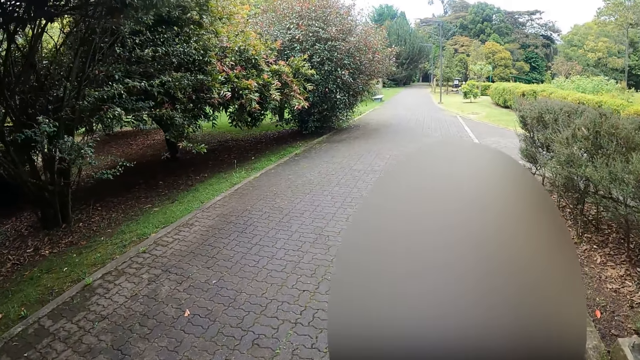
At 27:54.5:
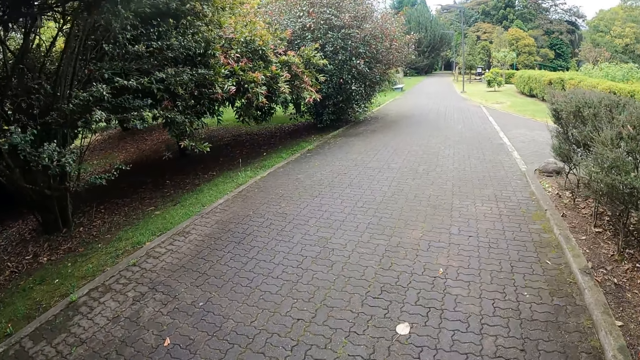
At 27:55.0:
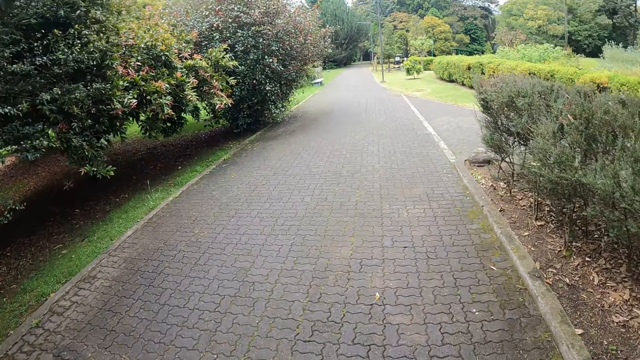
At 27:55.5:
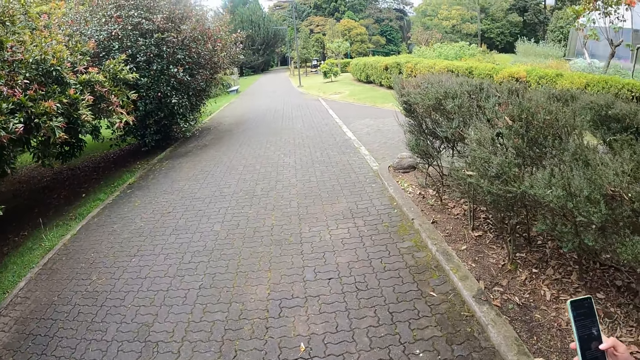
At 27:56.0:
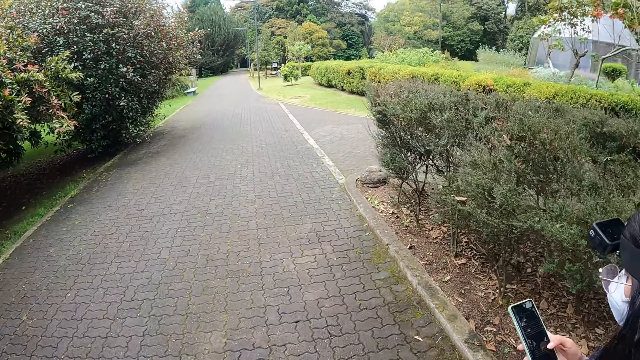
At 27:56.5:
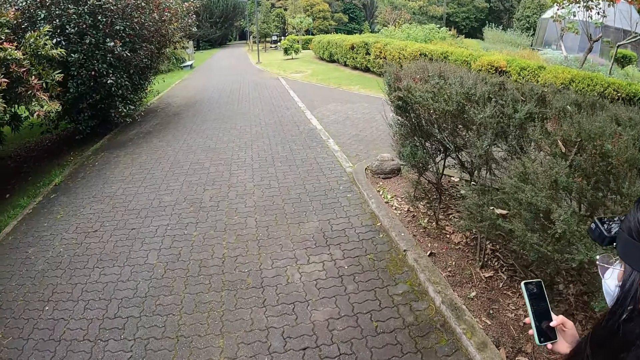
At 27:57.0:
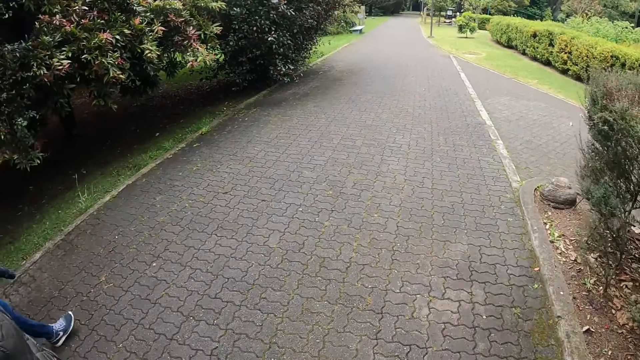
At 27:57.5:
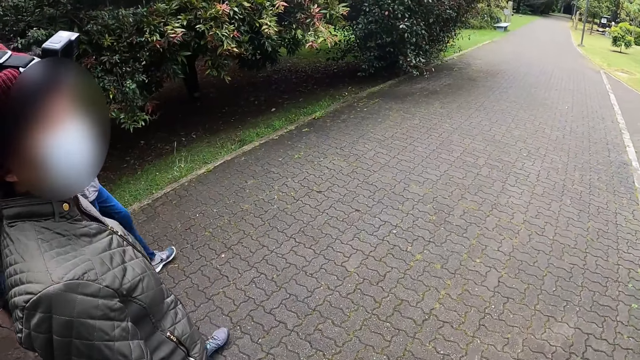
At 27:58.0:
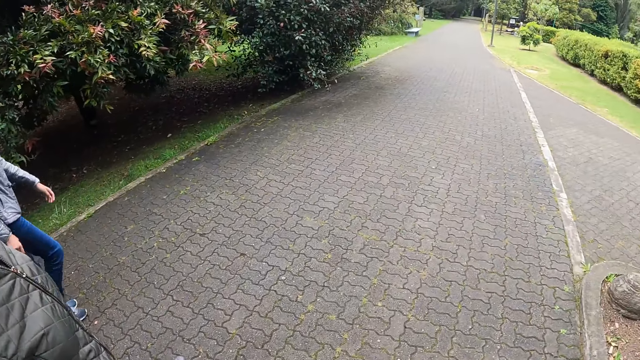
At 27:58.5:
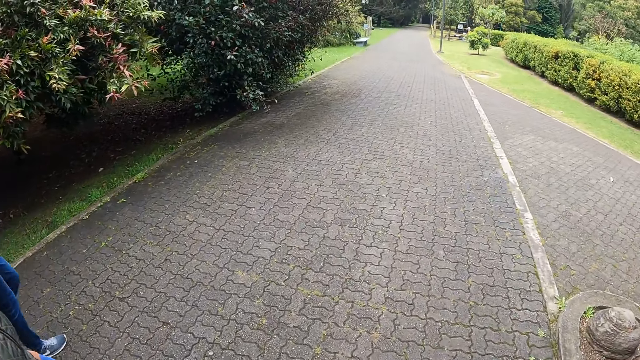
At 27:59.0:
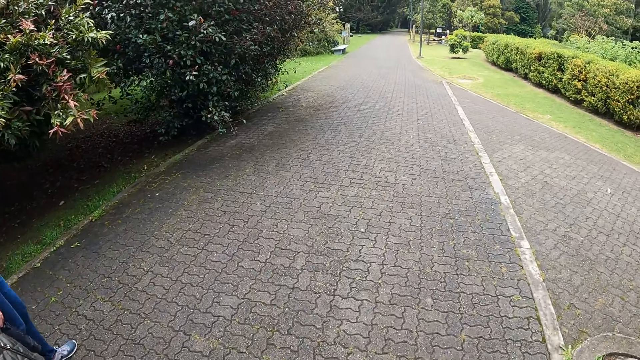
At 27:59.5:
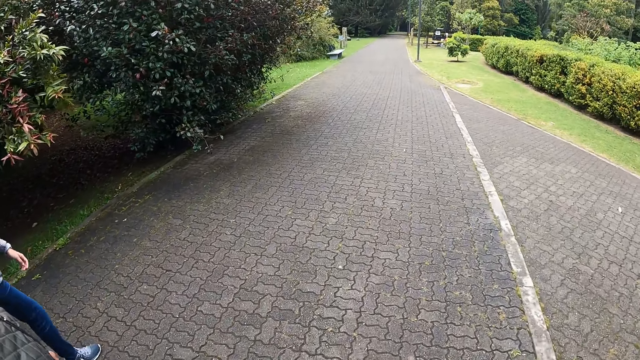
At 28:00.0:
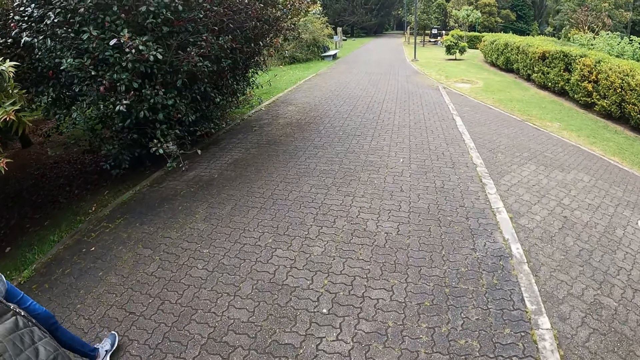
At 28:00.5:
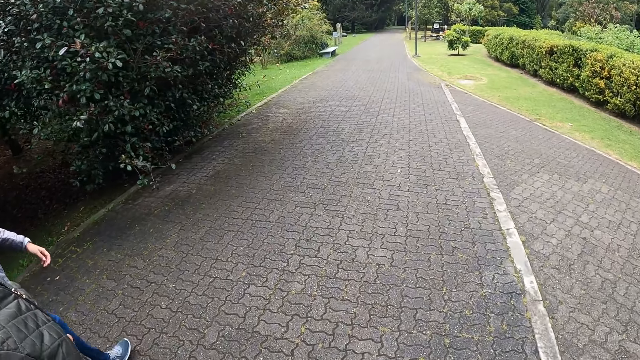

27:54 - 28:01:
A woman operates a phone with her right hand.

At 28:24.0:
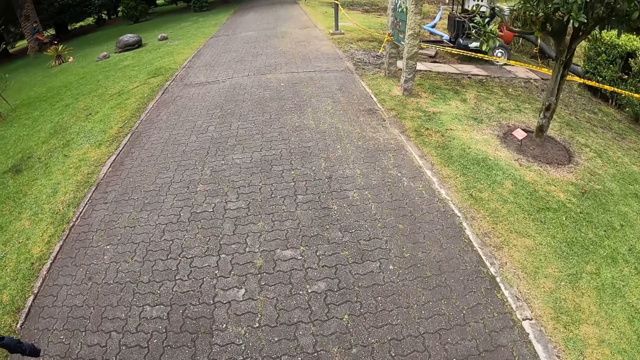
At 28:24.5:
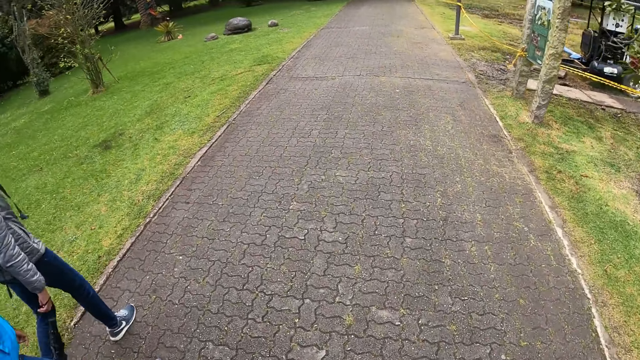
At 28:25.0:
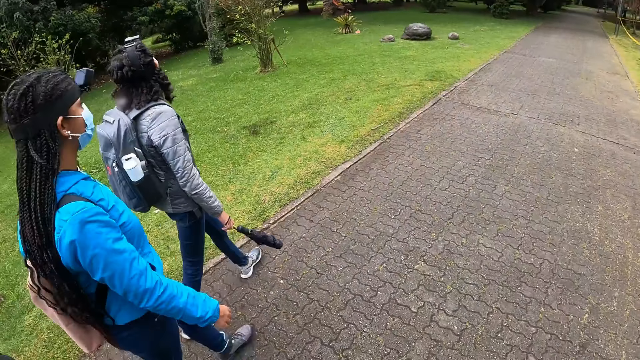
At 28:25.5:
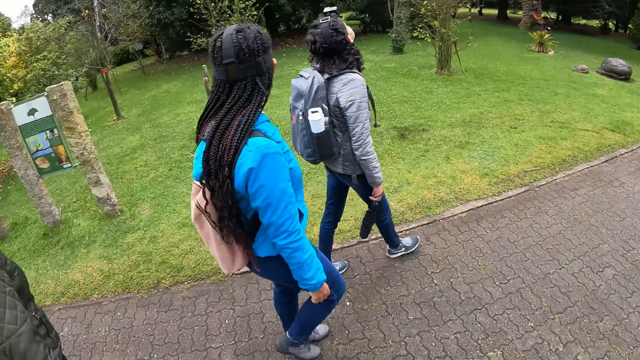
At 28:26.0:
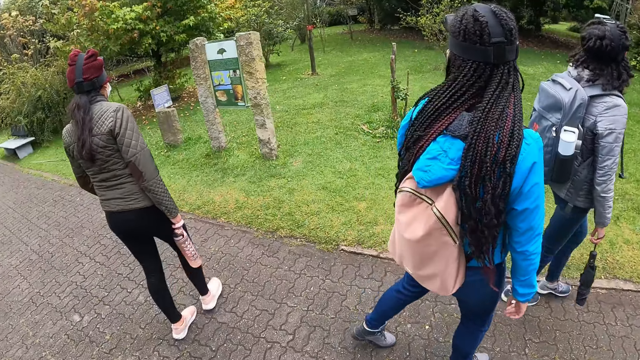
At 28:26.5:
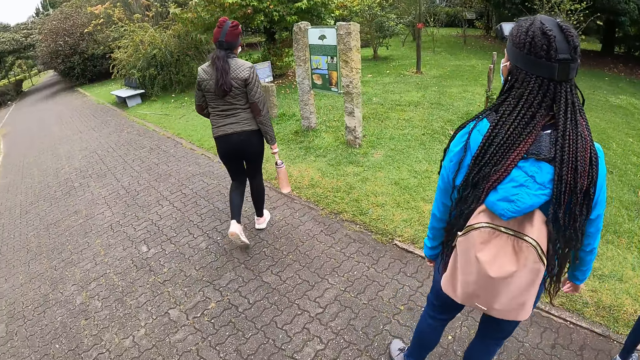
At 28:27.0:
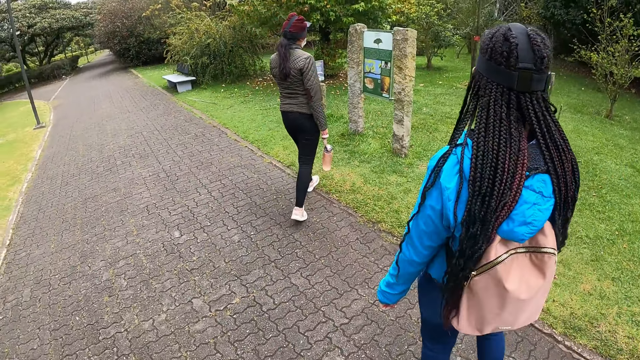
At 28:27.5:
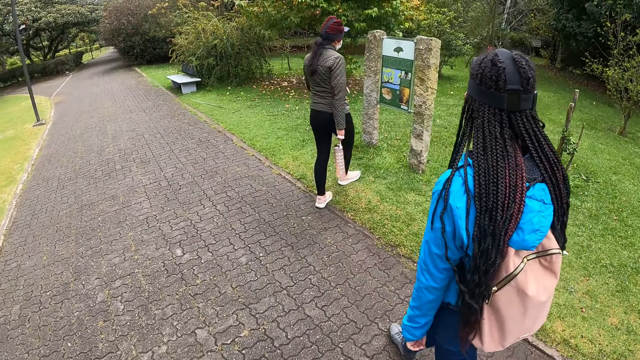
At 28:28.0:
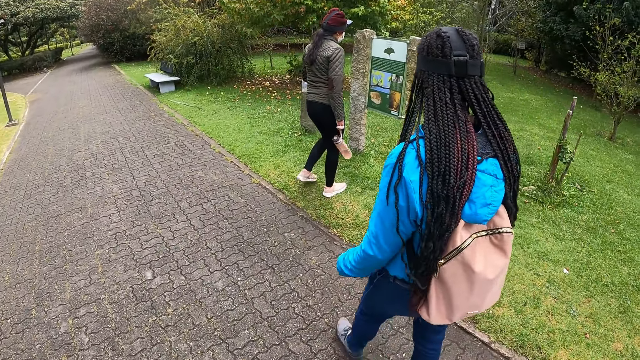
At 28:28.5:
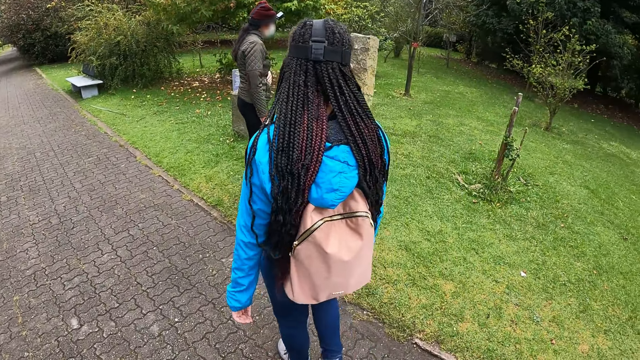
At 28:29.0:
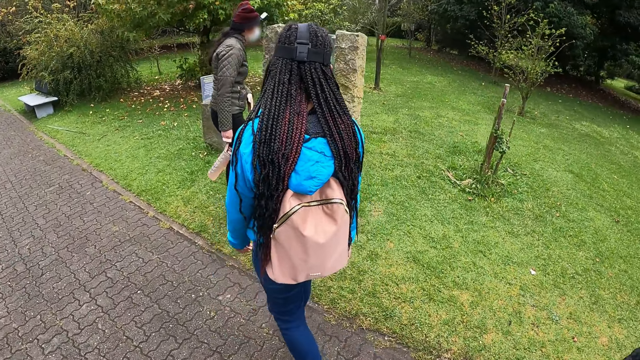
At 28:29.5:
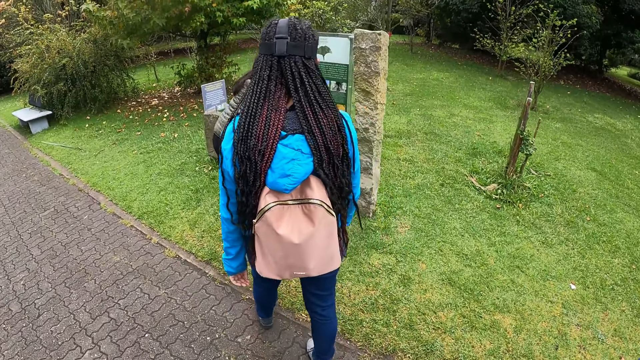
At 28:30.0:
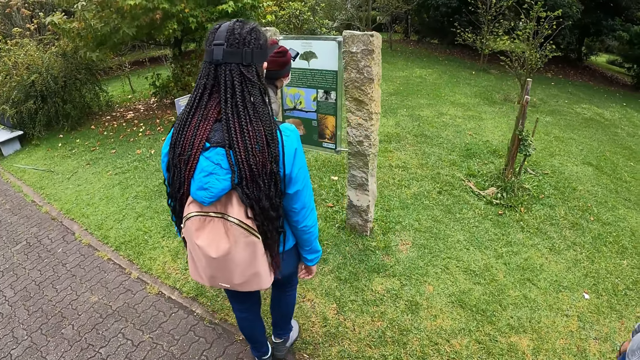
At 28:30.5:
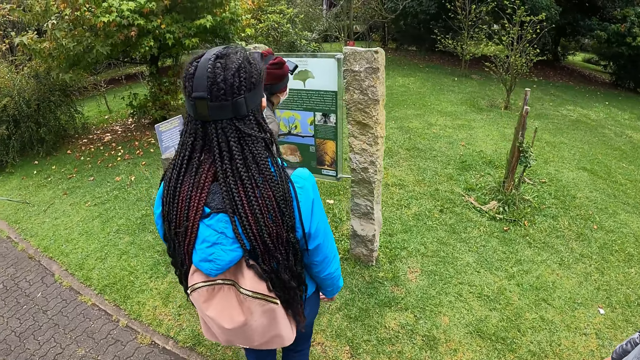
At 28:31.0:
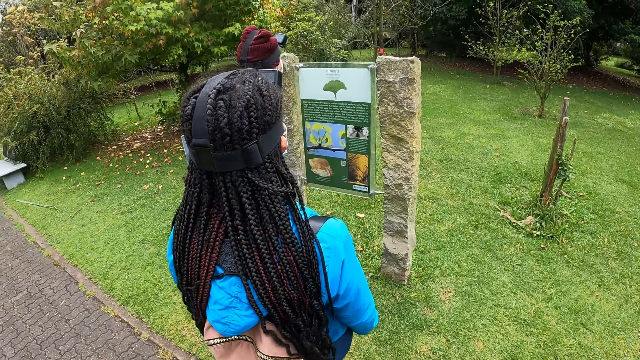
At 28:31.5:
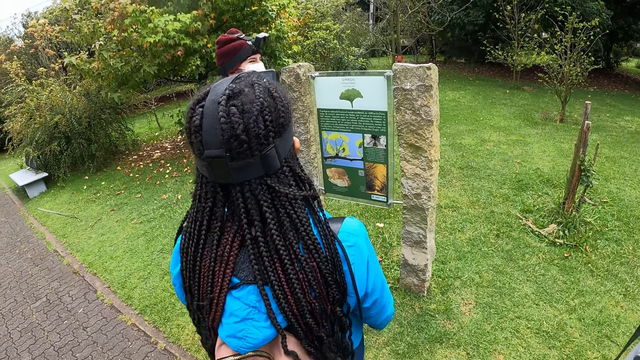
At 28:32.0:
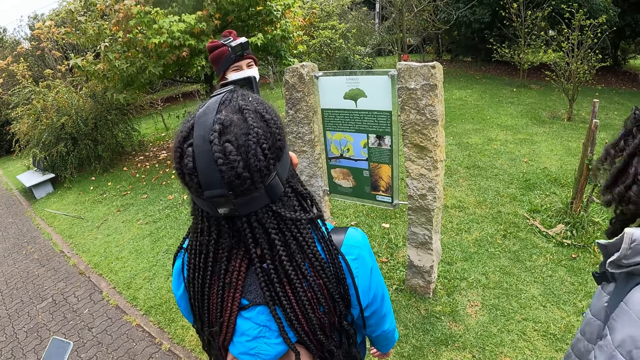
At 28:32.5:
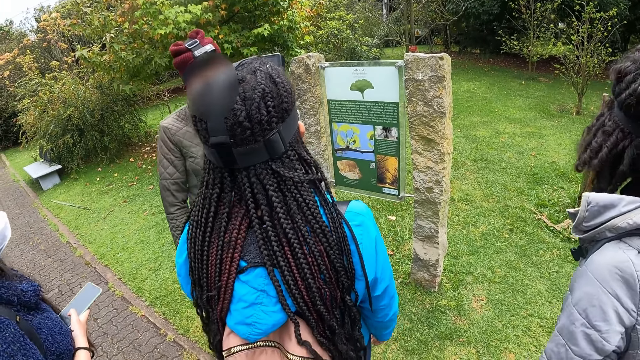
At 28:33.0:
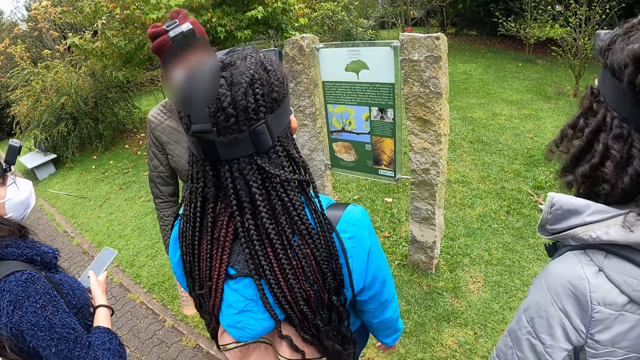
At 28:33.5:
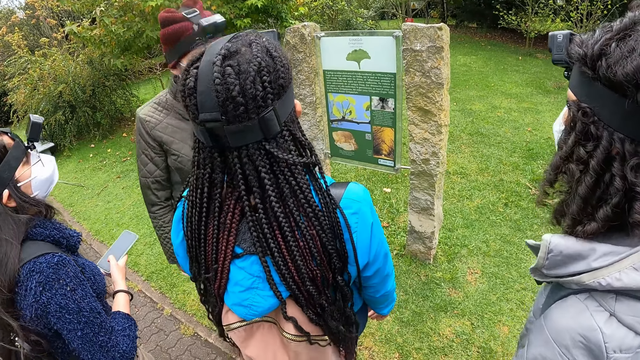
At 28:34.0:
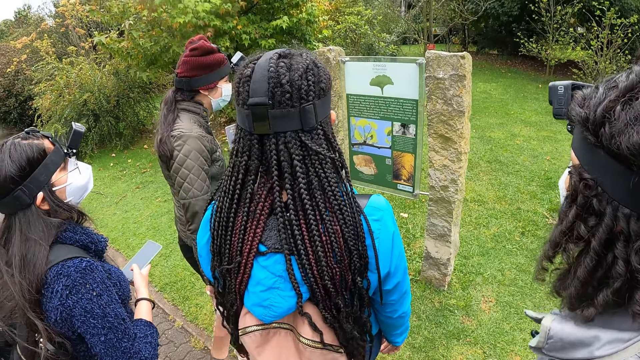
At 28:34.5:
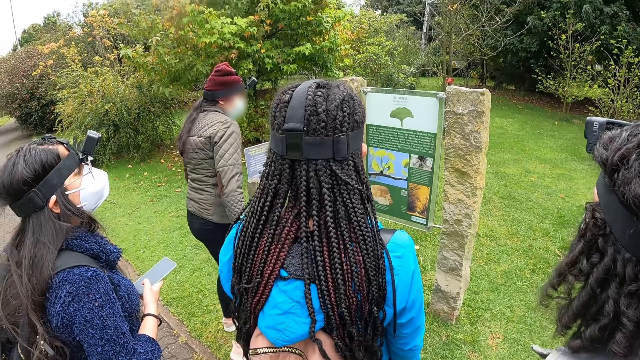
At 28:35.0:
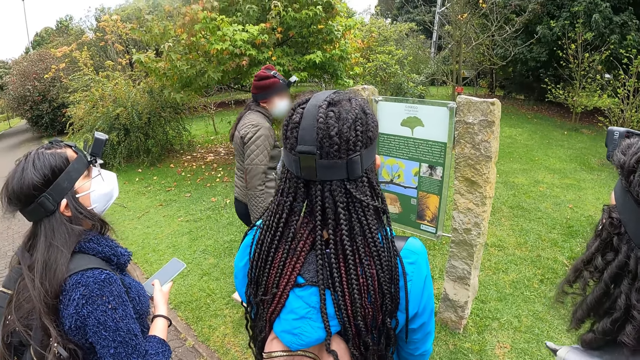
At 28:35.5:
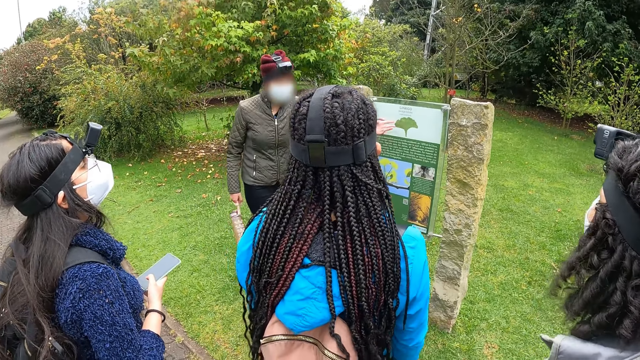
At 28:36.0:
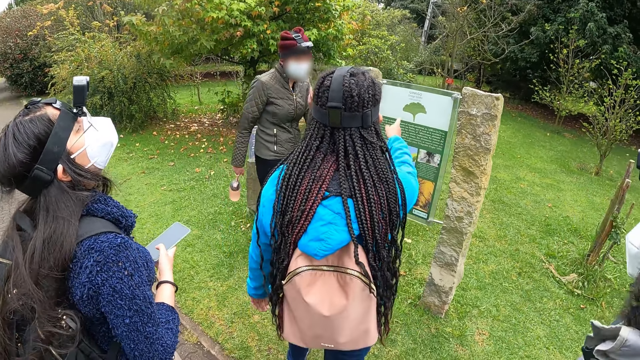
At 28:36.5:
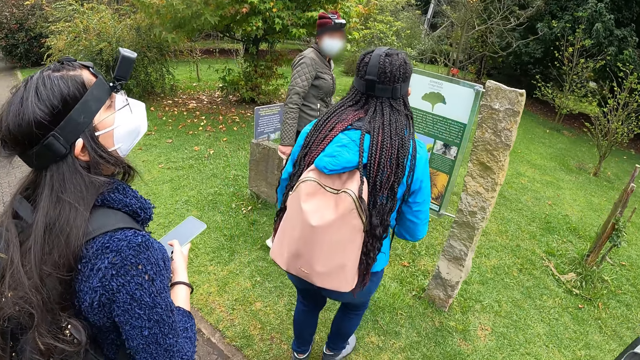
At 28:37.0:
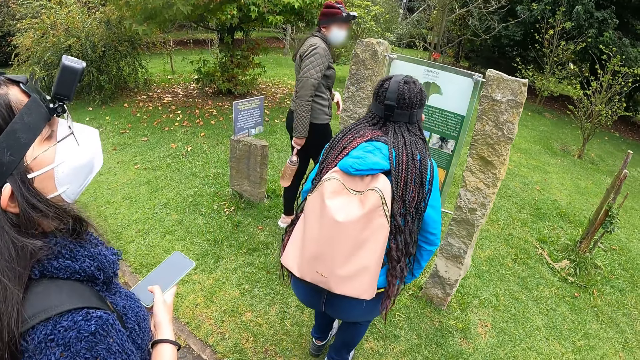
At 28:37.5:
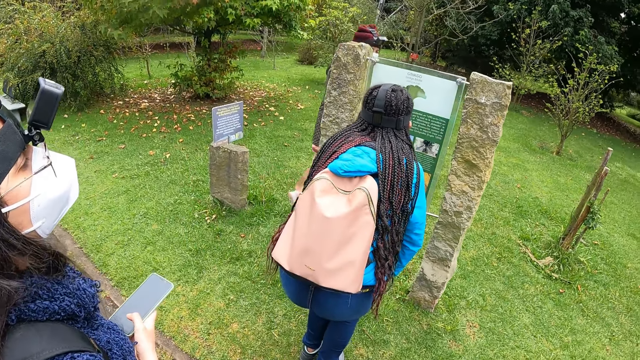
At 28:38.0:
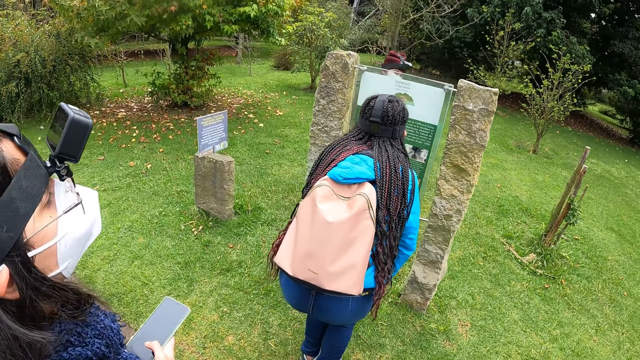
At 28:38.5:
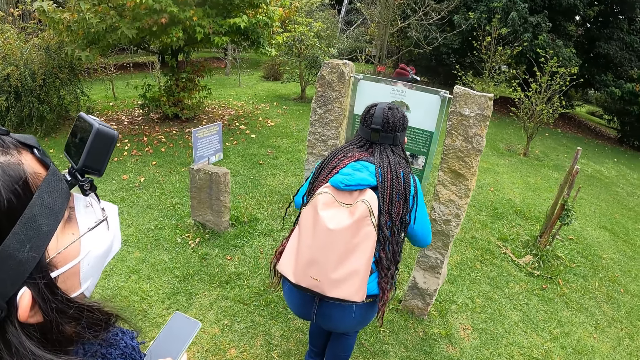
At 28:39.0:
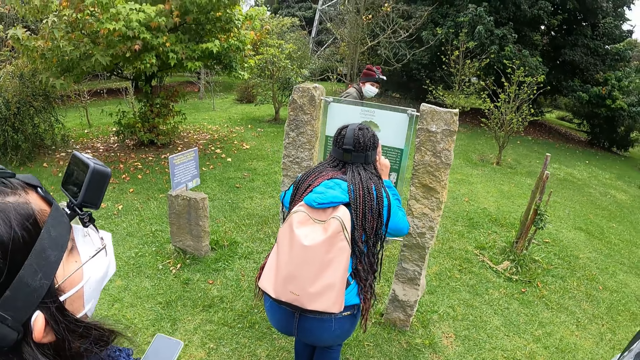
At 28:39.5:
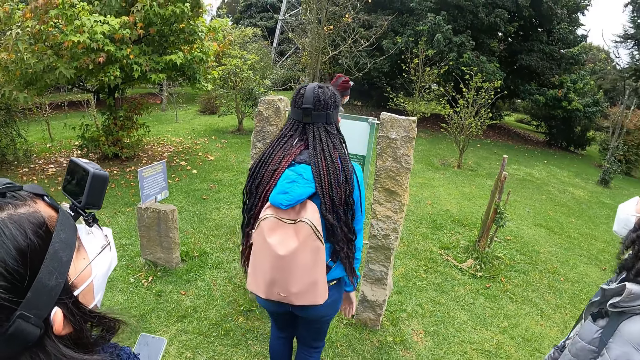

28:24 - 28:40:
A woman walks into a yard. Another woman walks into the yard. The camera wearer walks towards the yard. Another woman walks towards the yard. Another woman walks towards the yard. The camera wearer reads the notice board.
